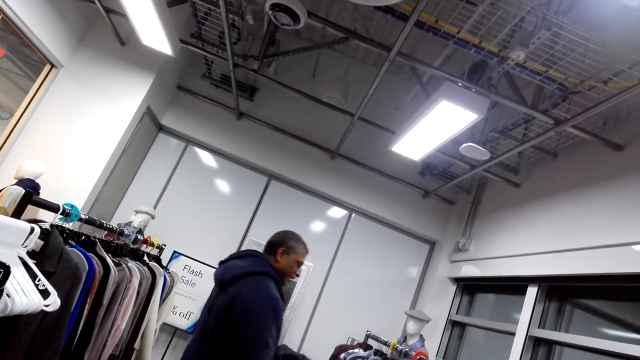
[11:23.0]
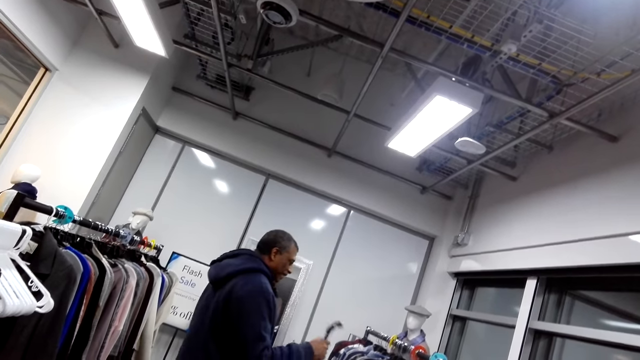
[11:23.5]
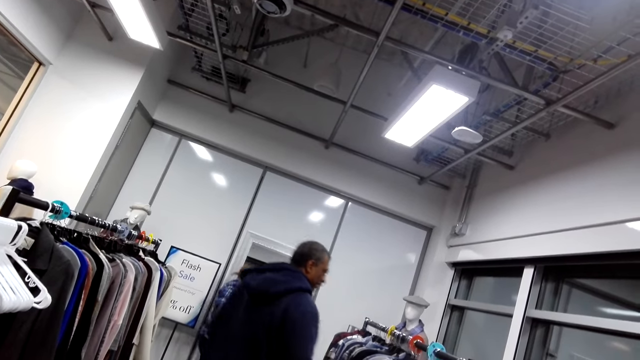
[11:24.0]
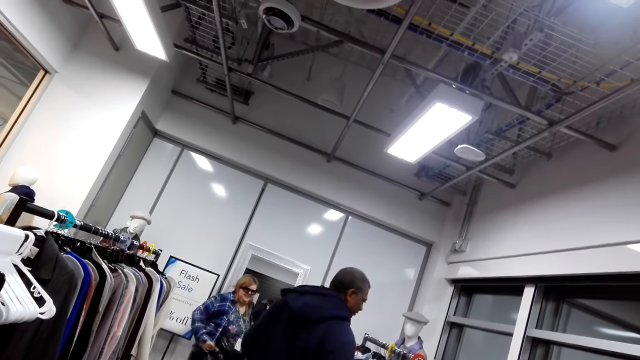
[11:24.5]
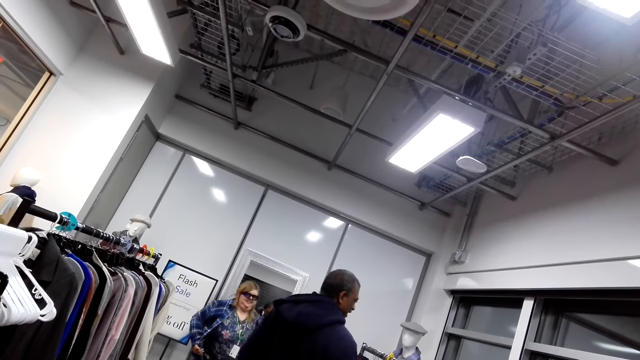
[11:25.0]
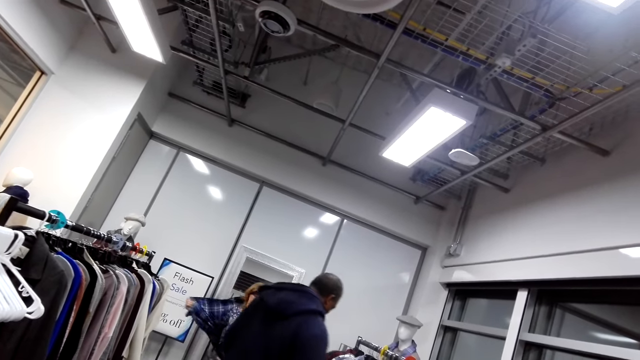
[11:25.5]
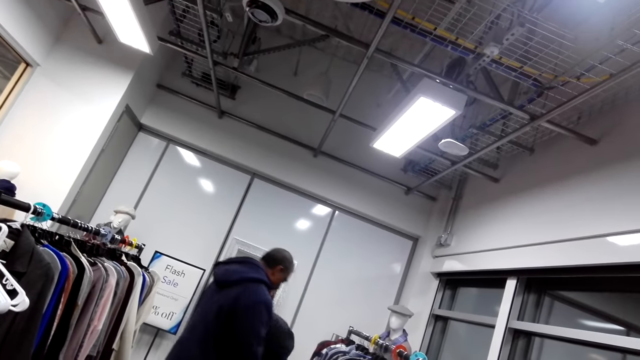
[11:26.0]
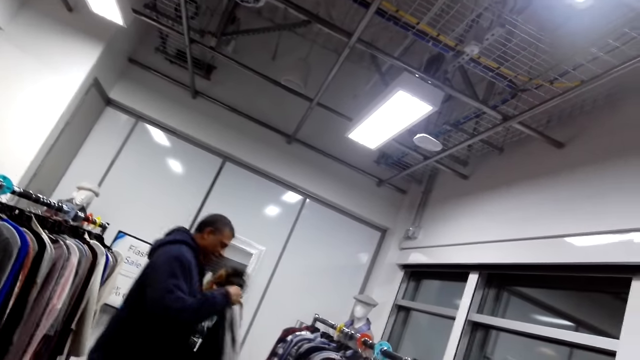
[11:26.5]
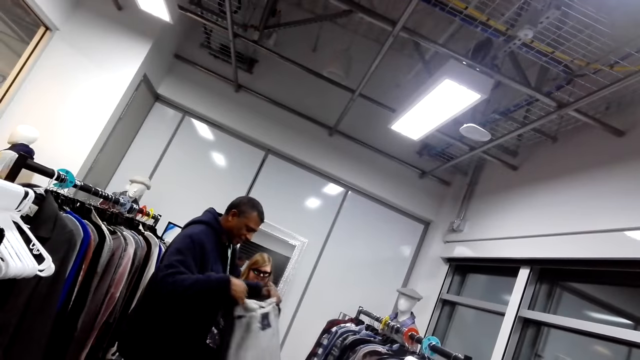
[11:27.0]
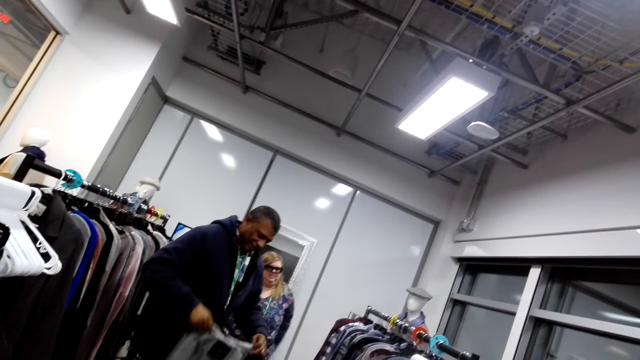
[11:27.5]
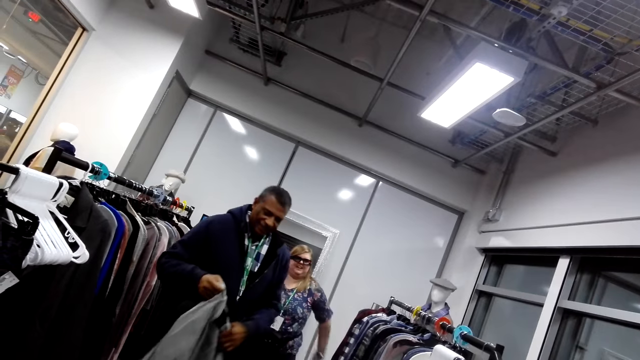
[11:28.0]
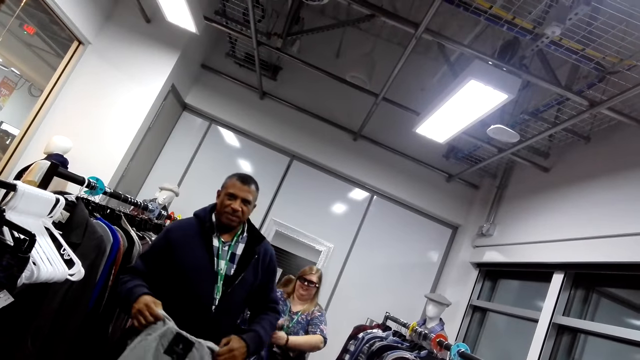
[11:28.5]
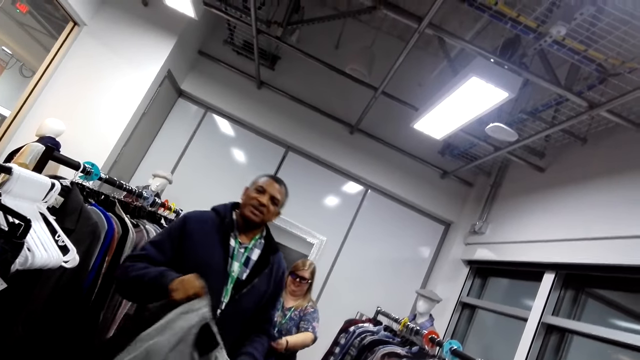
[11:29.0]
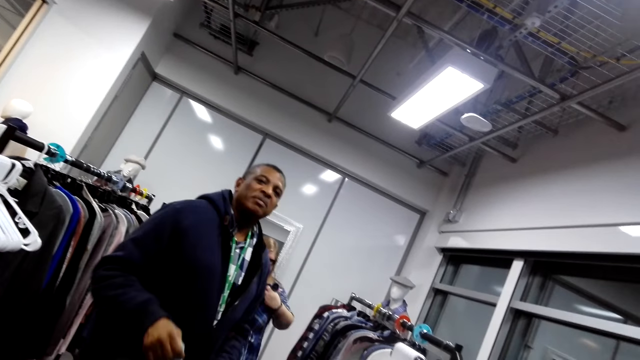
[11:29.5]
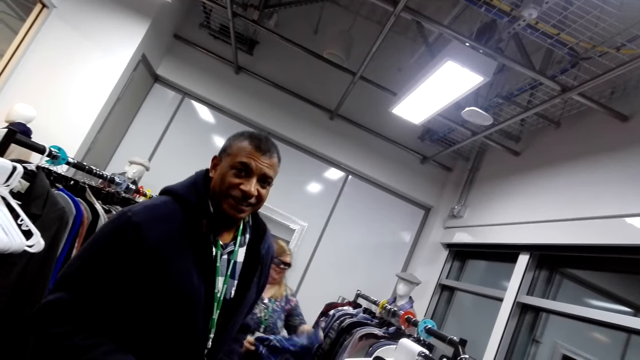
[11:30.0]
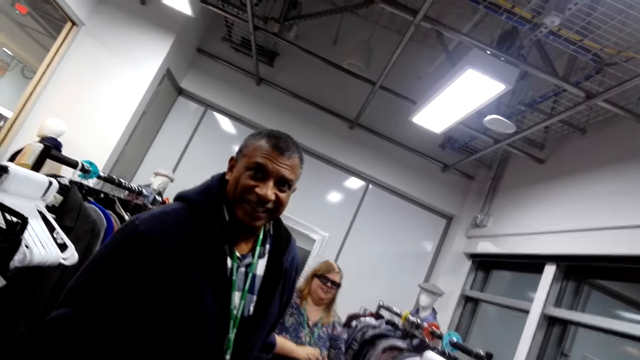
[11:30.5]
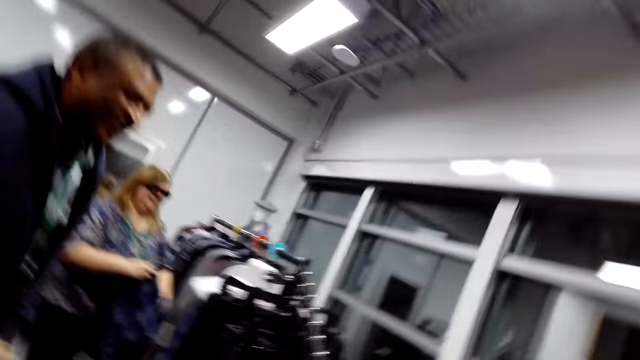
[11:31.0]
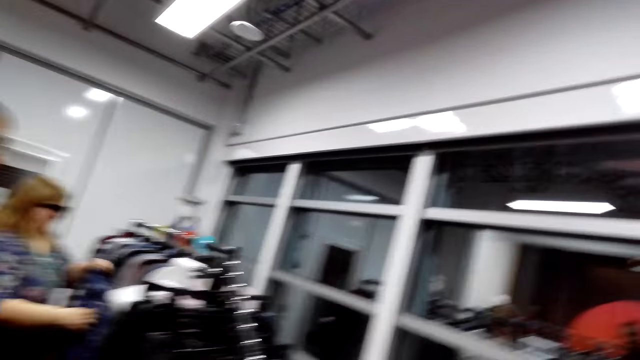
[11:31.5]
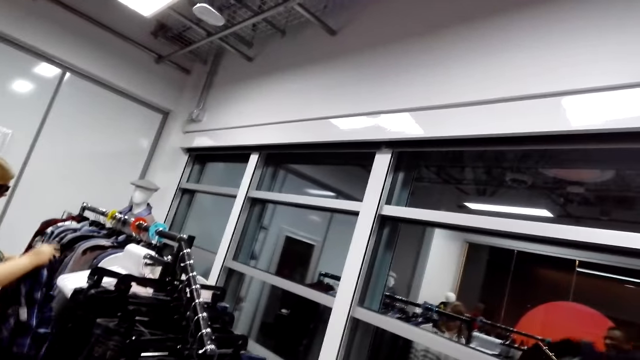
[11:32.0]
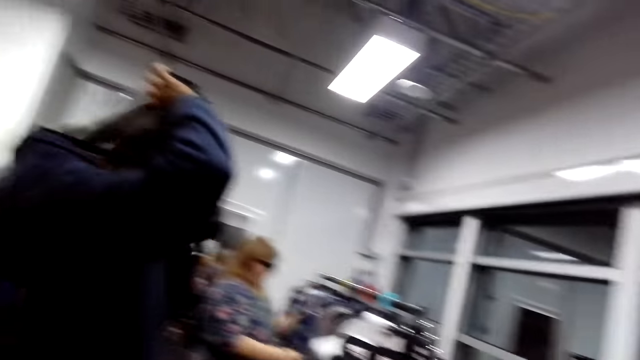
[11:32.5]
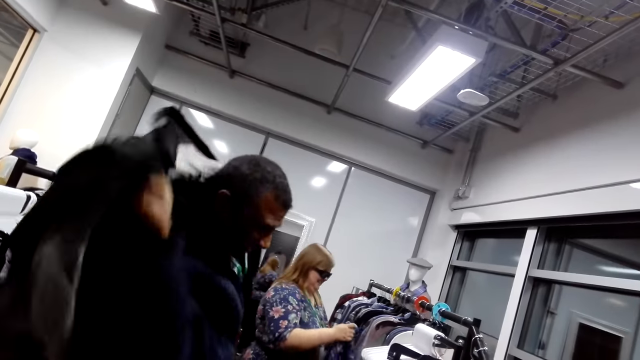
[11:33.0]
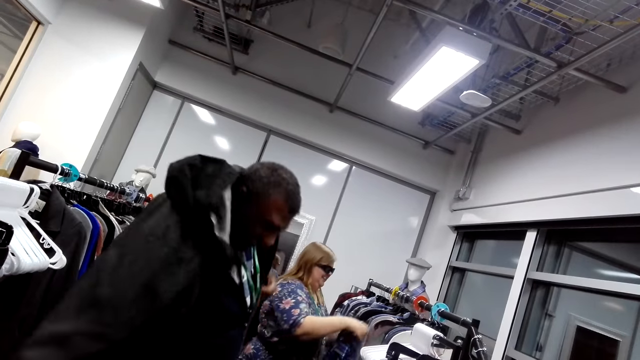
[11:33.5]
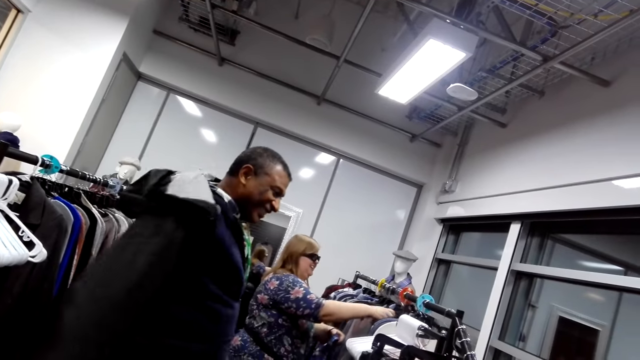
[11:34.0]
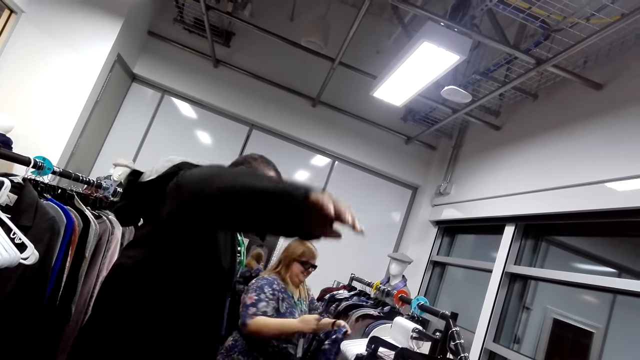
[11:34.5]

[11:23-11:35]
A man touches the hanger. A lady removes the cloth. The man picks up the cloth, folds the cloth and steps forward. The camera wearer talks to someone. The man looks at the camera wearer. The camera wearer looks around. The man puts on the cloth.

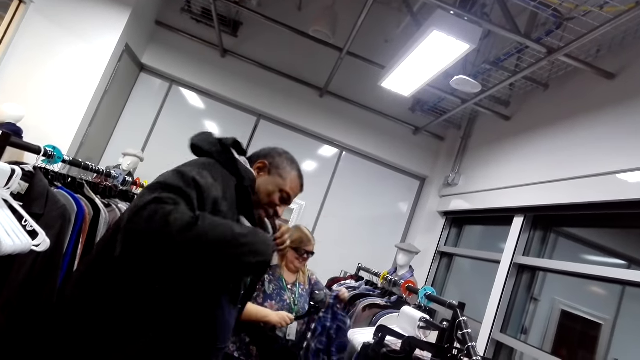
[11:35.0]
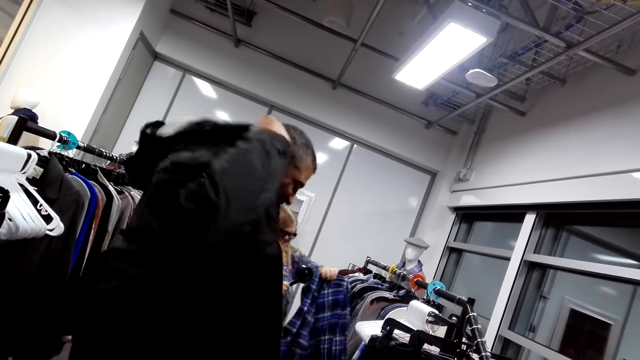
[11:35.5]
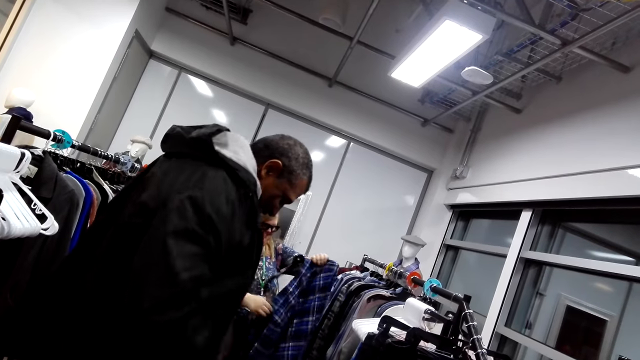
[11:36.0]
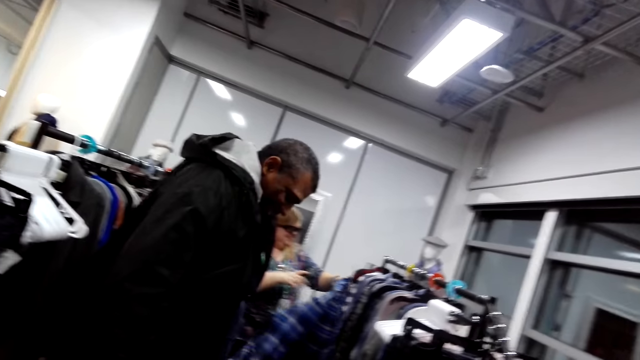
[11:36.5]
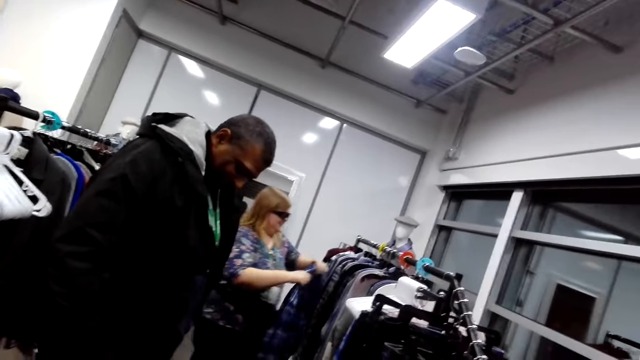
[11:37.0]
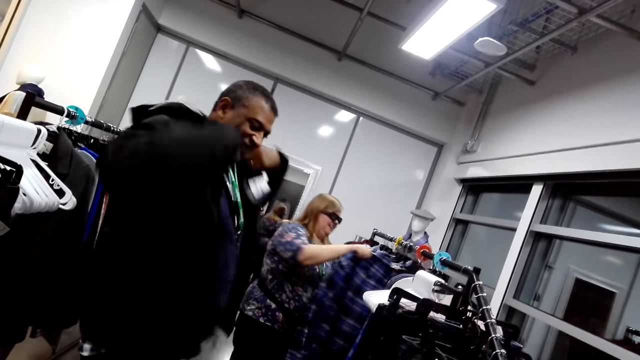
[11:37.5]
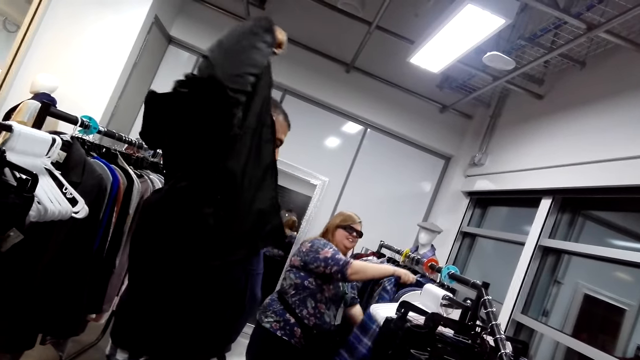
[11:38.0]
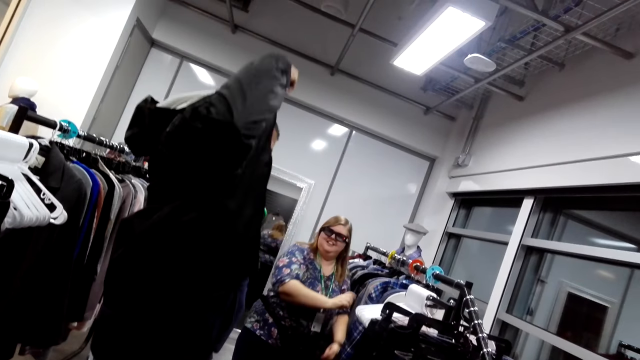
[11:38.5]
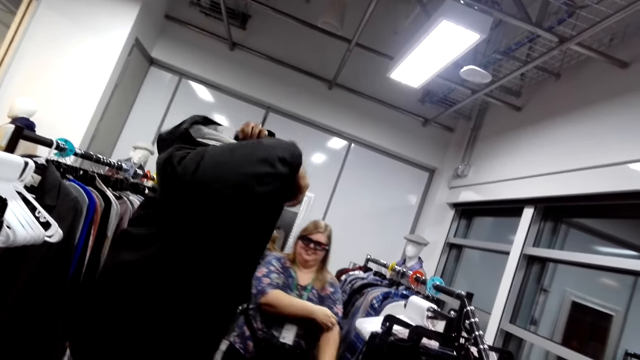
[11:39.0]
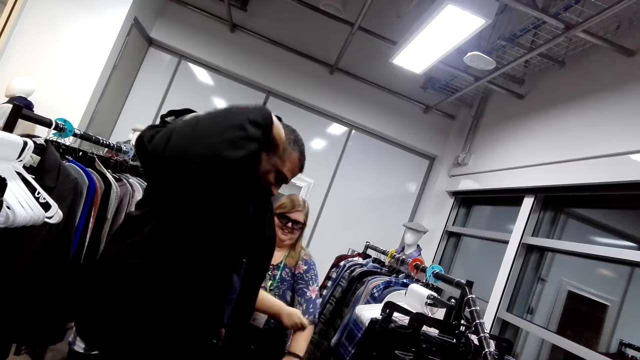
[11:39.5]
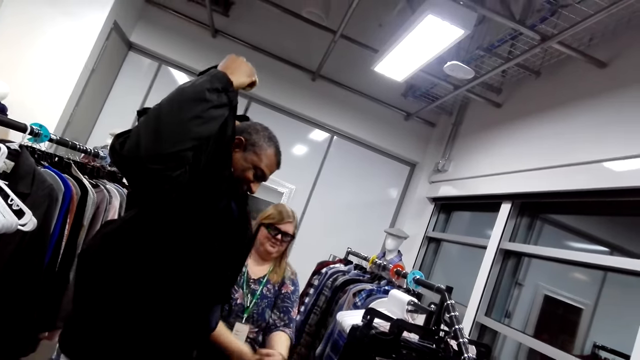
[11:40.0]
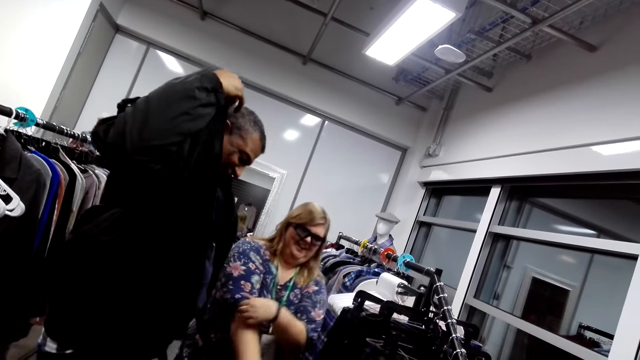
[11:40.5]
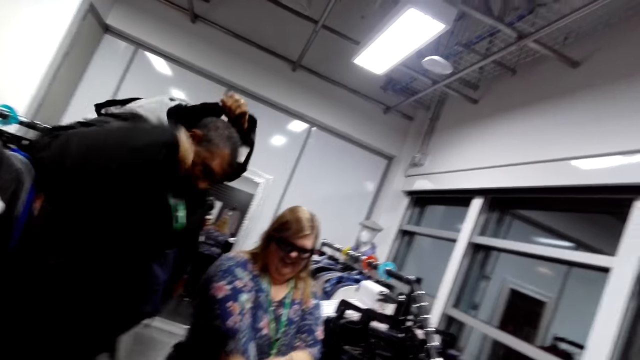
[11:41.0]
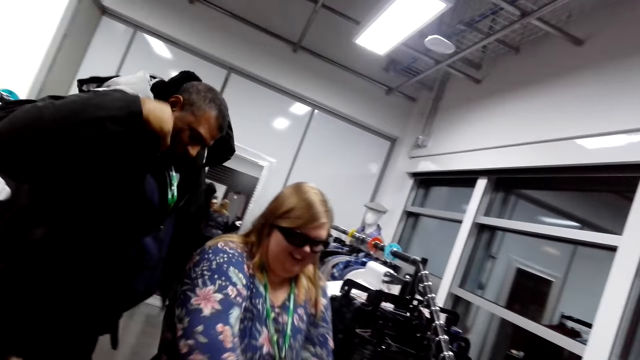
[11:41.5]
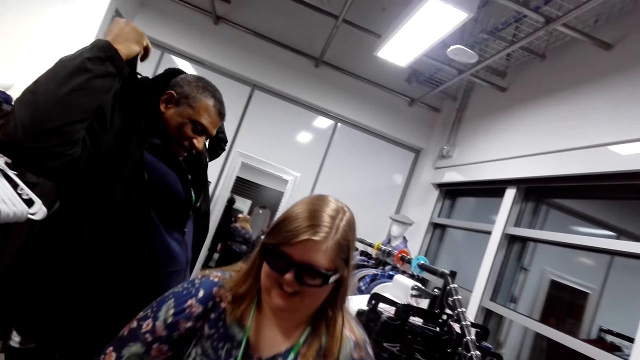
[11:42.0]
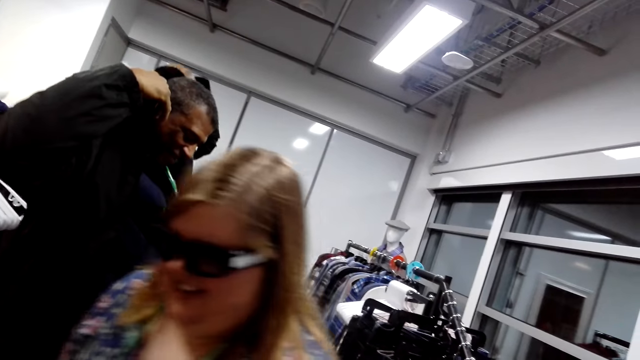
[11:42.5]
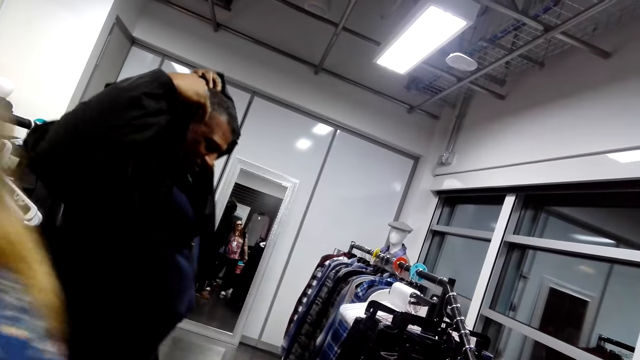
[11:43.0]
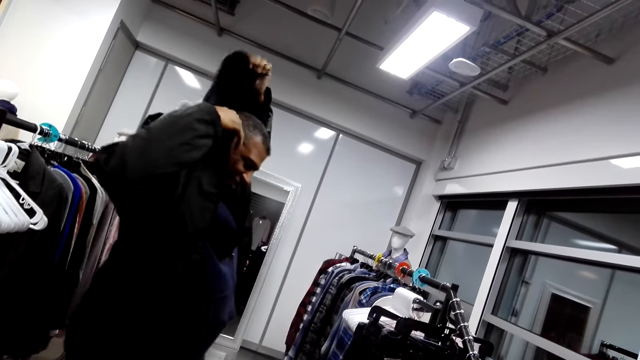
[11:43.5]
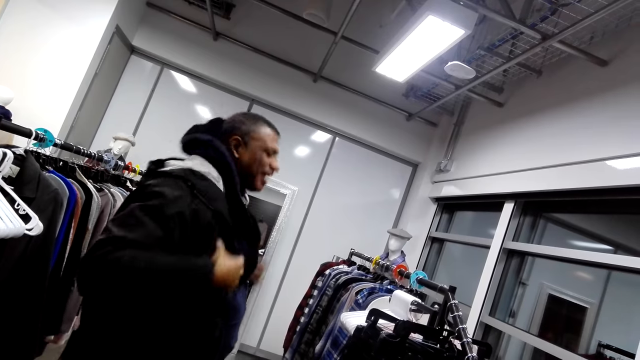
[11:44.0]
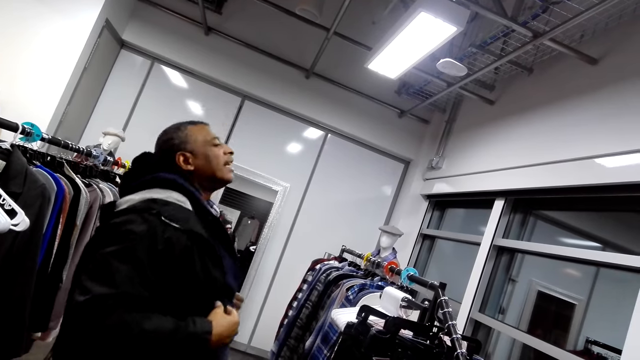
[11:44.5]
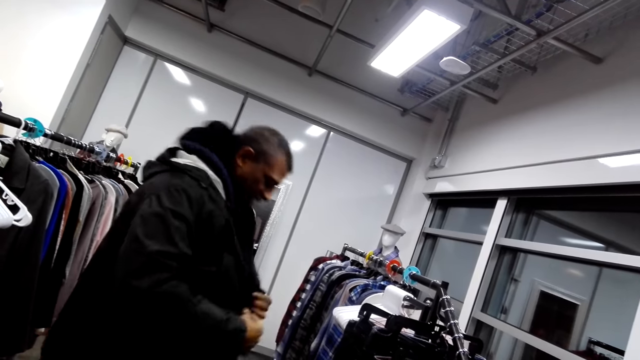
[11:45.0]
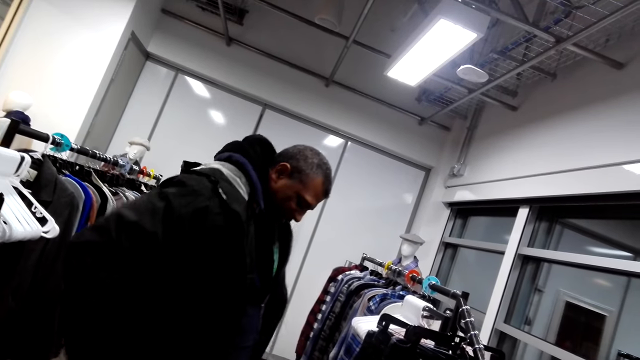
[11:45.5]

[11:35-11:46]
A lady puts the cloth on the hanger. She puts the cloth on the hanger again. A man touches the jacket. The lady steps forward. The man straightens the jacket. The man moves the body.
